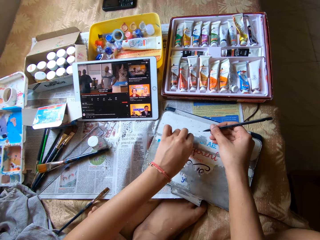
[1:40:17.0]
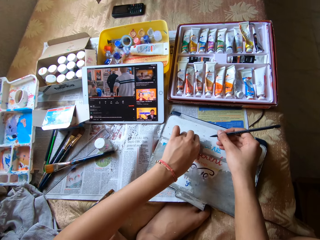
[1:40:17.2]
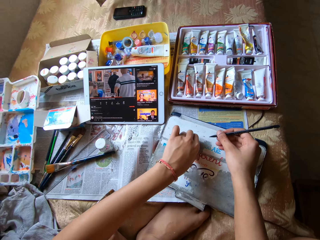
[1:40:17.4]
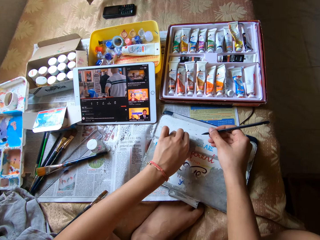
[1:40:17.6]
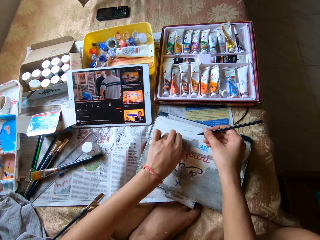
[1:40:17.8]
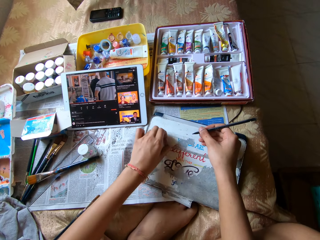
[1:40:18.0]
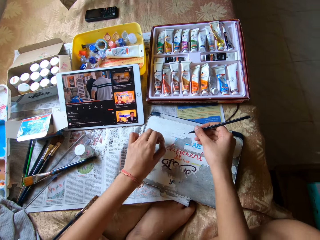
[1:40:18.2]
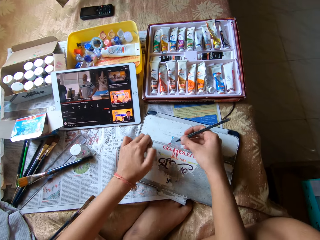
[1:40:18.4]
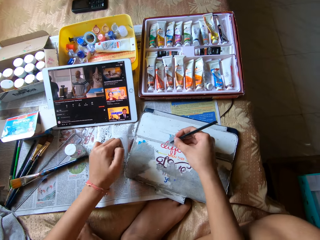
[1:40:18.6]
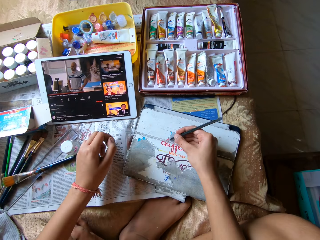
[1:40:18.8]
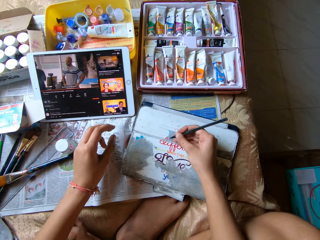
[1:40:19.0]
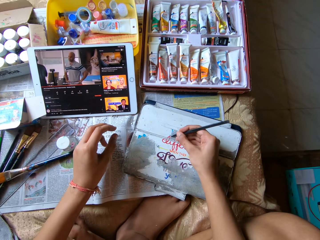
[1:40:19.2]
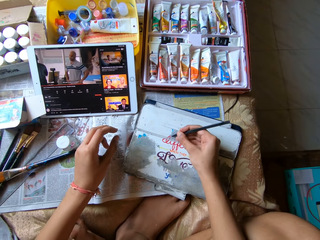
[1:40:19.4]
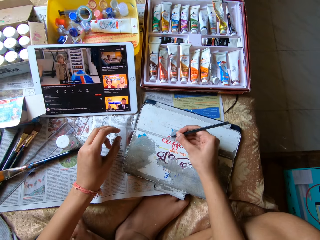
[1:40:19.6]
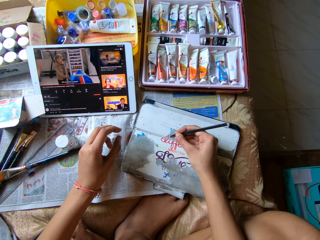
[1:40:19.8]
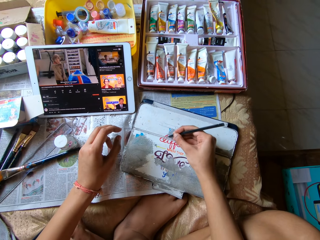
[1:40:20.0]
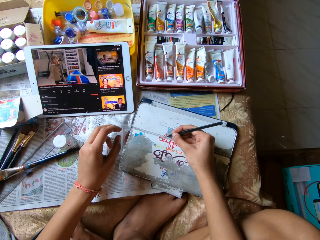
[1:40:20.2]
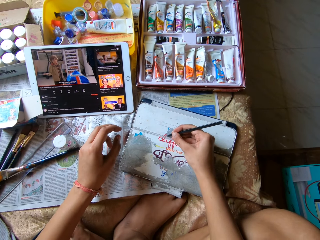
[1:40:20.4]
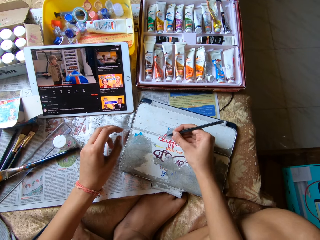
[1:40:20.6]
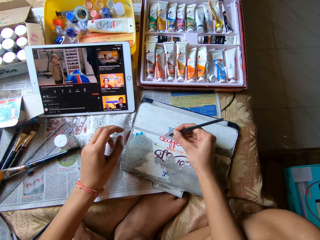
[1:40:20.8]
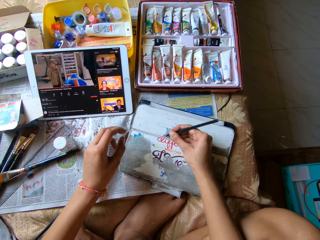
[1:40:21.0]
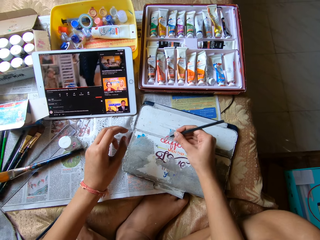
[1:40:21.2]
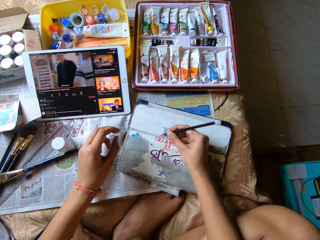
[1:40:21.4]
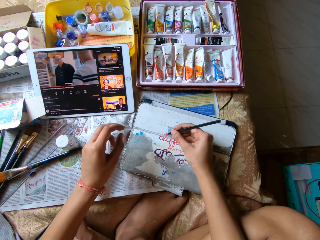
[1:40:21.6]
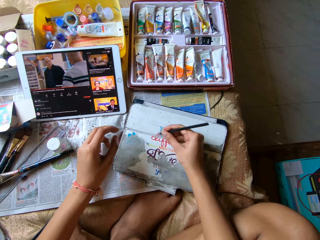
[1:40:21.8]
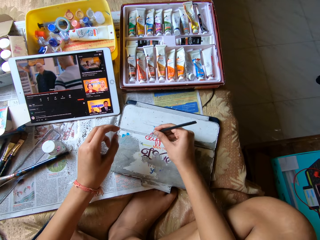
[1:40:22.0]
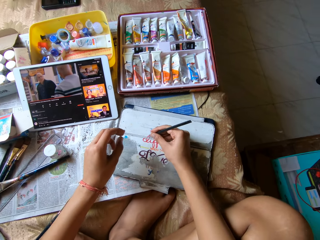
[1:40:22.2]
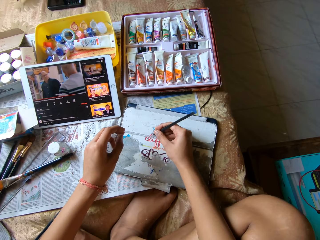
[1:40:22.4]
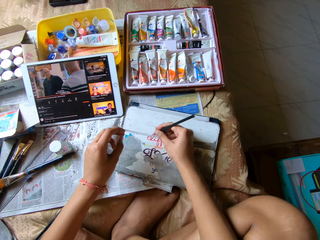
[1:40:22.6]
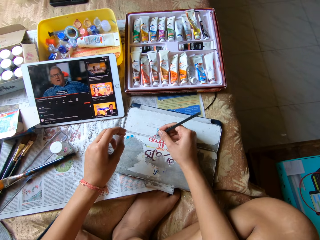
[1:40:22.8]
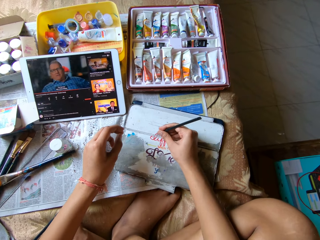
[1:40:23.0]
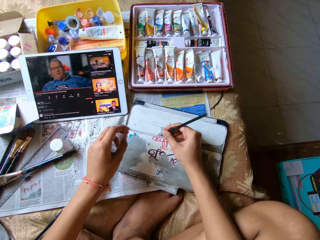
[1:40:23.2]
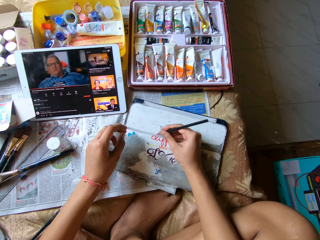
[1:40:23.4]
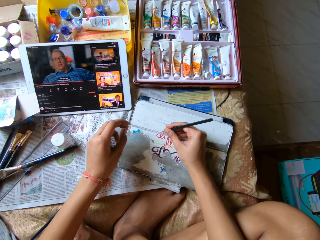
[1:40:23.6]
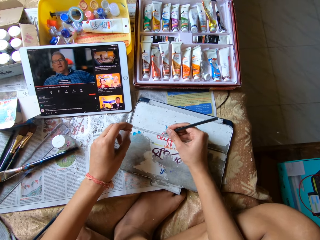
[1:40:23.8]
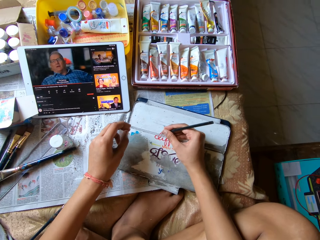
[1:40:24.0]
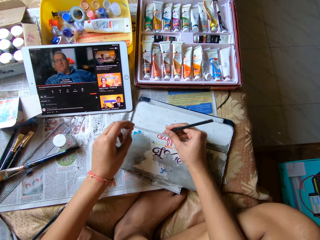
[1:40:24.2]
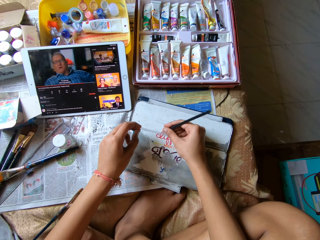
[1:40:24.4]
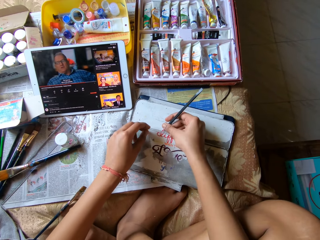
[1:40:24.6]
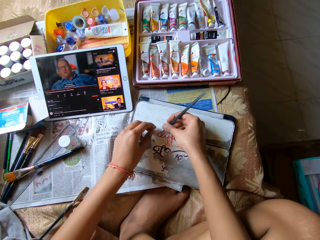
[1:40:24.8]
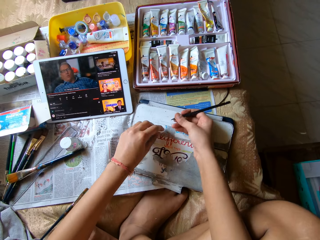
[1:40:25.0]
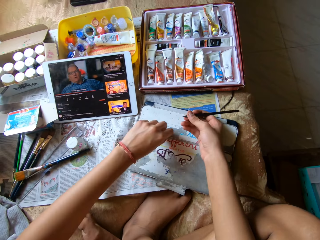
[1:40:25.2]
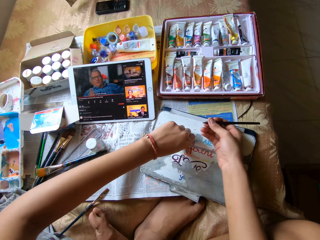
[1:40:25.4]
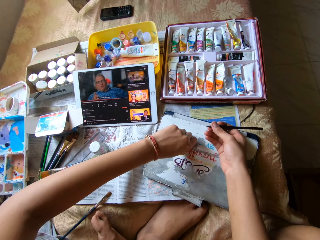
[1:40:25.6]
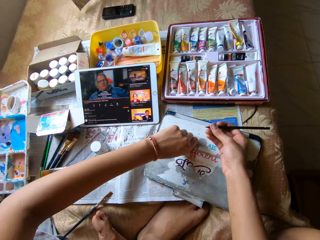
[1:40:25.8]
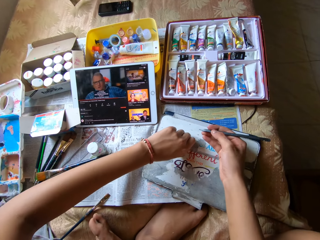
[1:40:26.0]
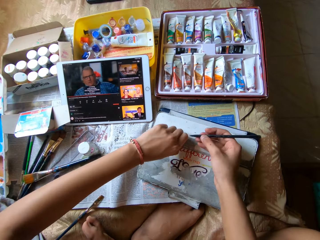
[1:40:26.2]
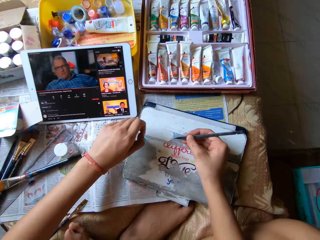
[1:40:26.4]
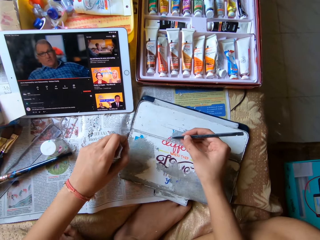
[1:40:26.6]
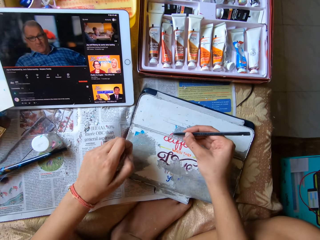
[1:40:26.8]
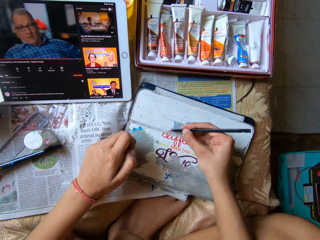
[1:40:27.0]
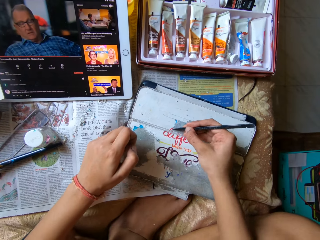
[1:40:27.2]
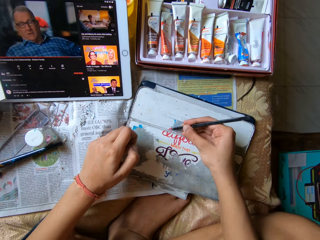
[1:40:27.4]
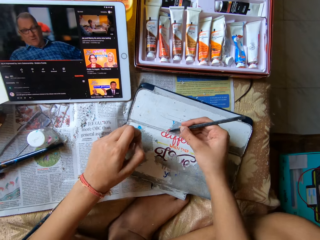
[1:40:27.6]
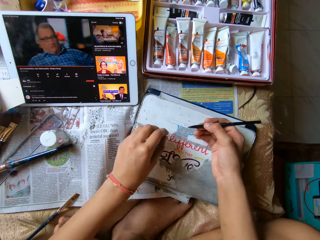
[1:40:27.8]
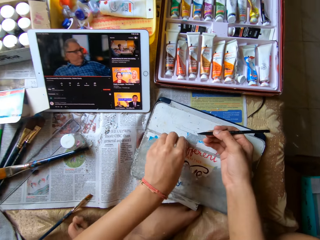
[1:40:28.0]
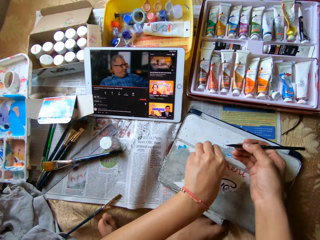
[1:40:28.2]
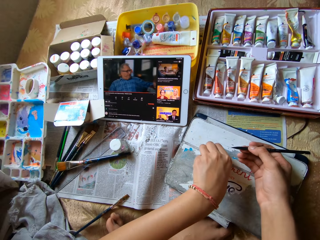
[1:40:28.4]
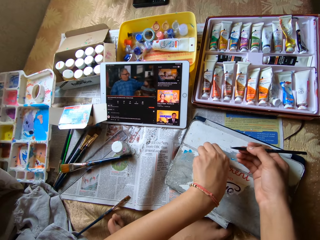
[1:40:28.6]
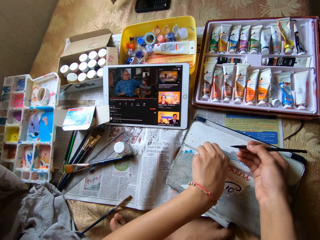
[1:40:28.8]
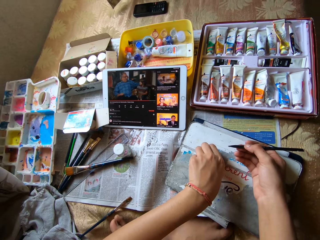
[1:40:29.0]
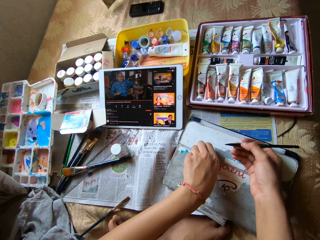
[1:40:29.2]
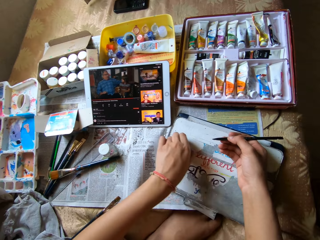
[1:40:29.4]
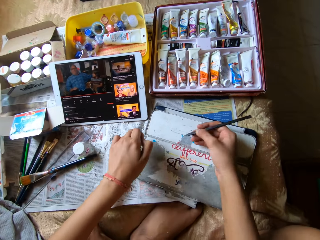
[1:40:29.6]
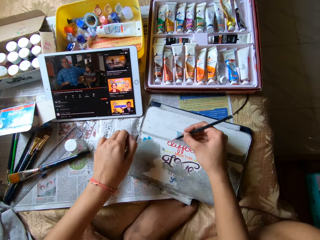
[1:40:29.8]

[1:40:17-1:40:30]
The camera wearer scrapes the phone case with the color pen in her right hand. She removes paint. She peels the phone case with her left hand. She wipes waste with her hand. She scrapes the phone case with the color pen in her right hand. She removes paint. She wipes waste with her hand. She peels the phone case with her left hand.

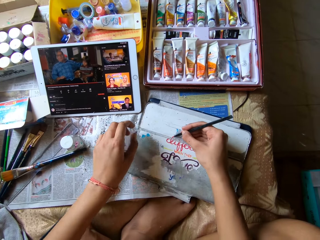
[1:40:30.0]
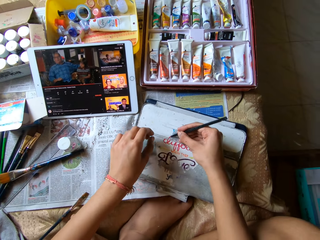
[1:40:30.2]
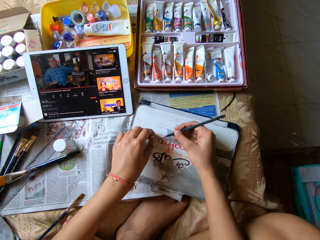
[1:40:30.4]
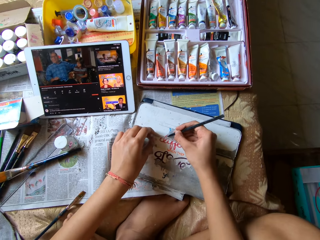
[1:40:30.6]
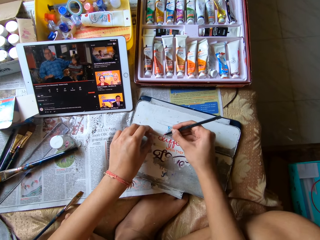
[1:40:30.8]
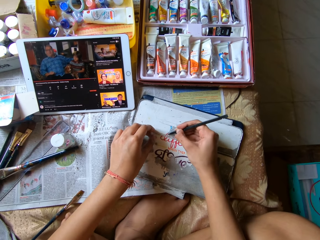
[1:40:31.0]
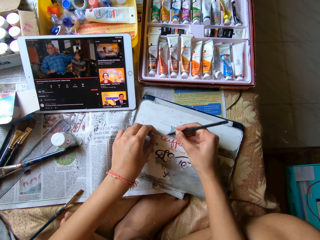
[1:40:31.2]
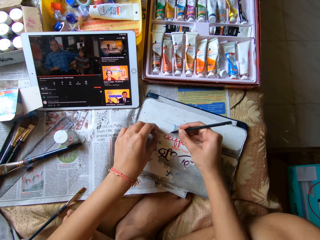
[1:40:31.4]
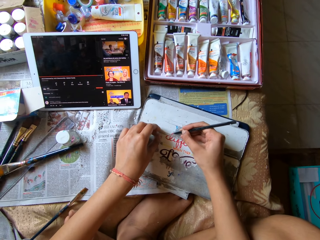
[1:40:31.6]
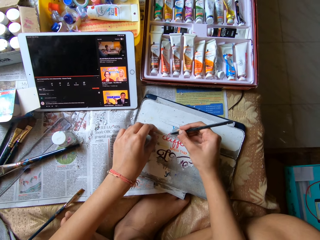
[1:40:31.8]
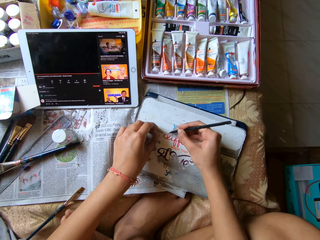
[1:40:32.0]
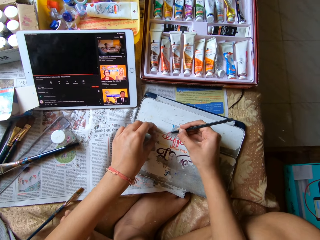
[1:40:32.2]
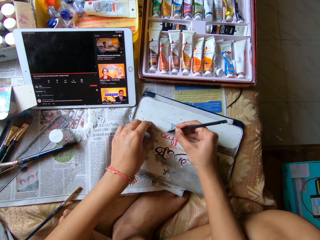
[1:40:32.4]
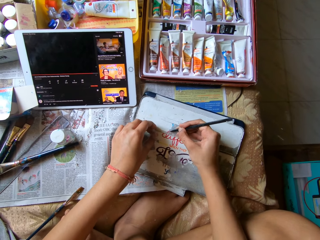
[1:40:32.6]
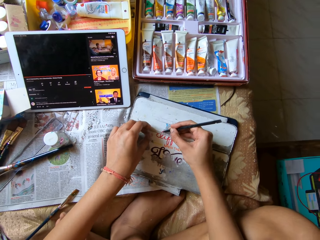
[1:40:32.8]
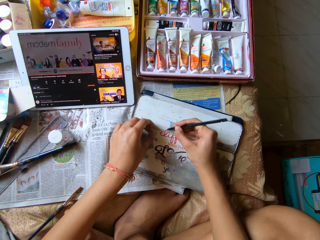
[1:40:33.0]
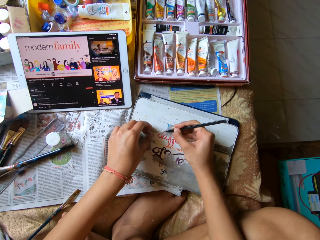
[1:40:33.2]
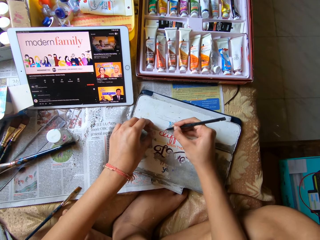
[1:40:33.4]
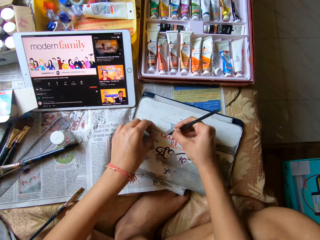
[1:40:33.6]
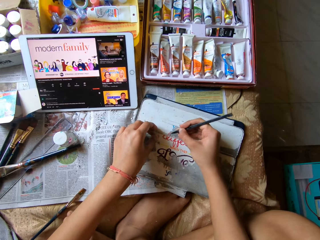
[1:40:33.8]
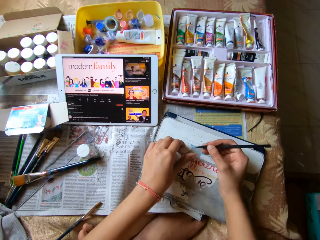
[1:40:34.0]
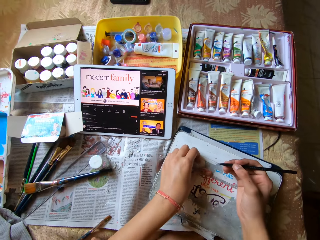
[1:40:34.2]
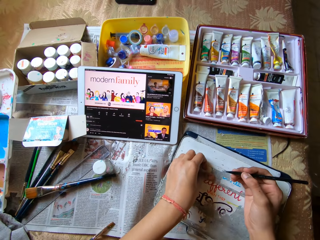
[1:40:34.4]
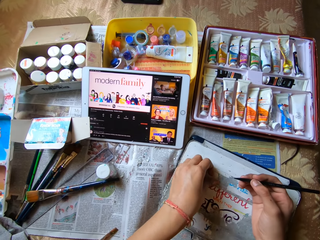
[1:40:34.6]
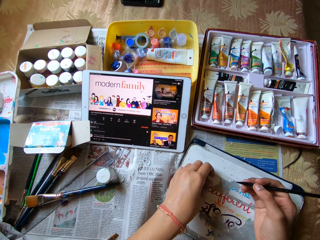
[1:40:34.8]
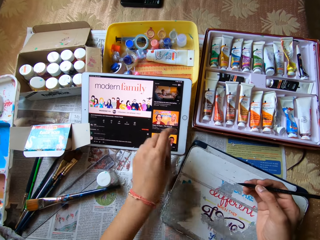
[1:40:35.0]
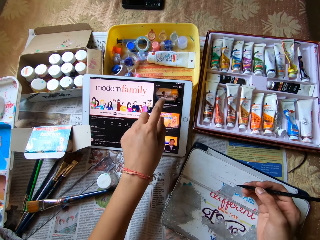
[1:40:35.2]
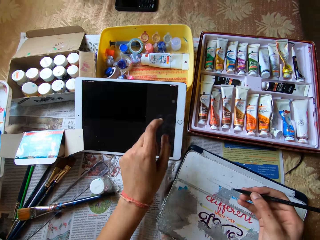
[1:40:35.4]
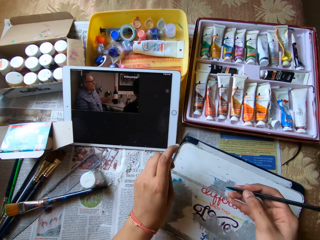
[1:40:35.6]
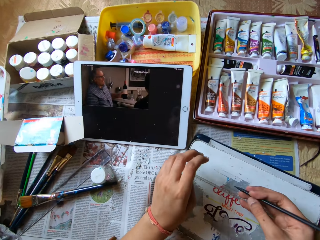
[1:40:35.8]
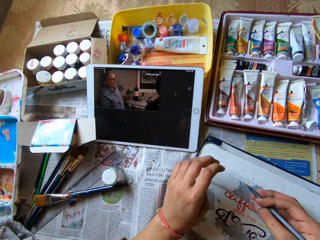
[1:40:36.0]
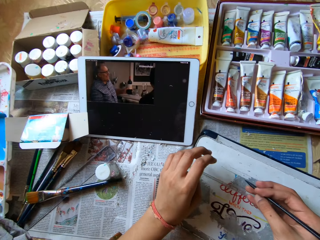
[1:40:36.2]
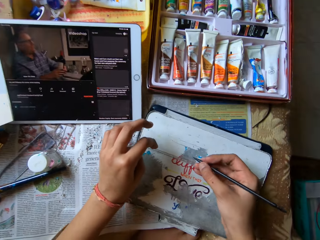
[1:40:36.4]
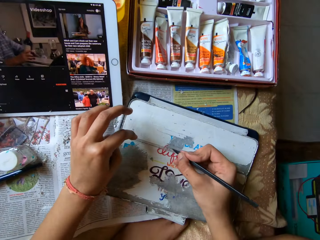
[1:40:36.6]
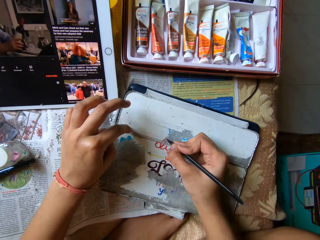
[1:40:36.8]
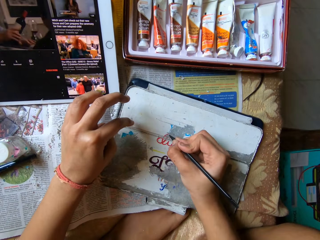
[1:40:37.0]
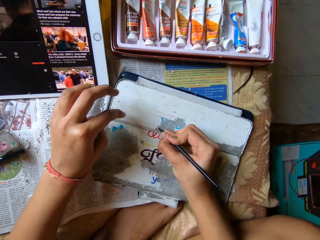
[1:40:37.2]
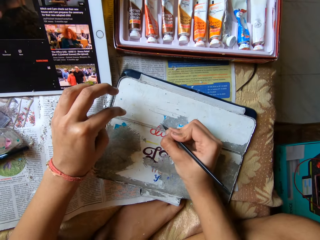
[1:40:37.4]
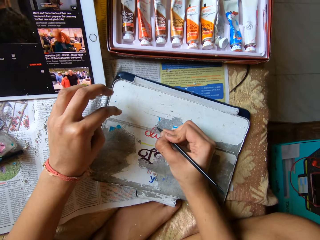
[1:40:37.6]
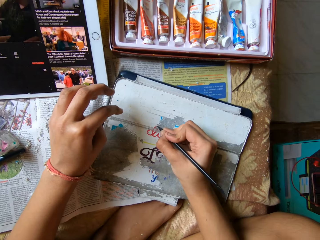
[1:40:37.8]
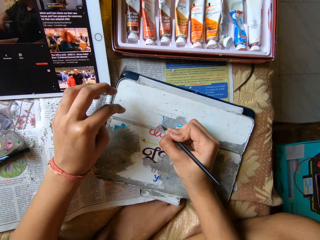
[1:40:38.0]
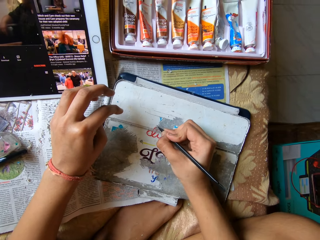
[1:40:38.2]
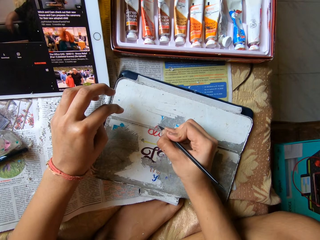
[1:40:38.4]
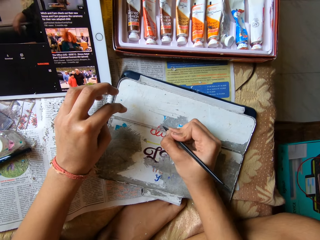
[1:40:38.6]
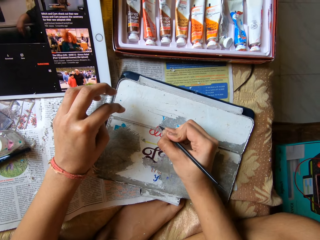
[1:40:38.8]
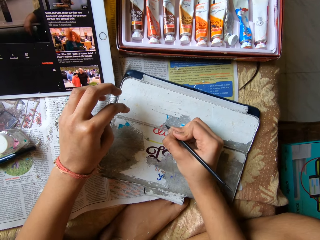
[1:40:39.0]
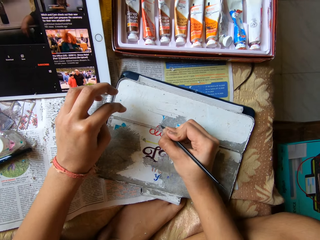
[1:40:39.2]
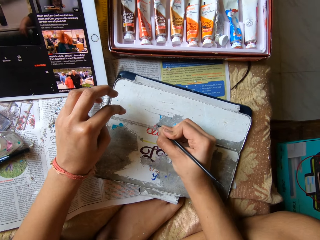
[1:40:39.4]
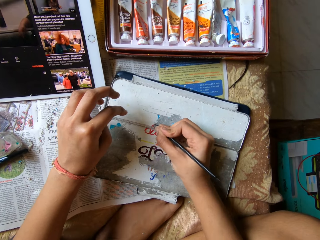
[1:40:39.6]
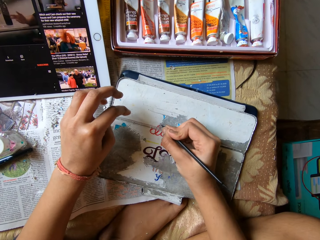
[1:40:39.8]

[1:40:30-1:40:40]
The camera wearer scrapes the phone case with the color pen in her right hand. She removes paint. She holds the phone case with her left hand. She peels the phone case with her left hand. She wipes waste with her hand. She operates the phone or tablet on the bed with her left hand. She scrapes the phone case with the color pen in her right hand. She removes paint.
